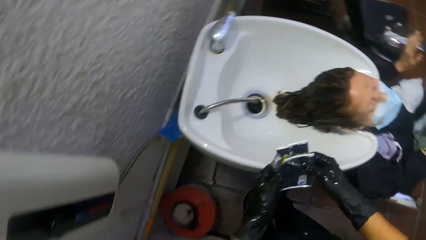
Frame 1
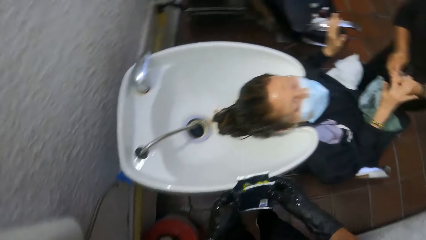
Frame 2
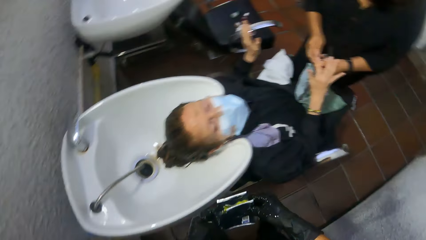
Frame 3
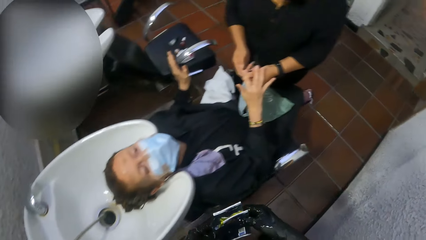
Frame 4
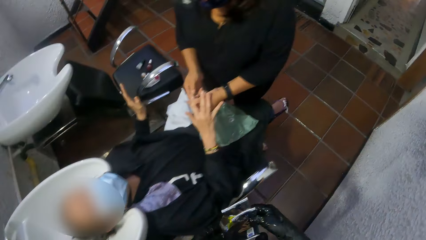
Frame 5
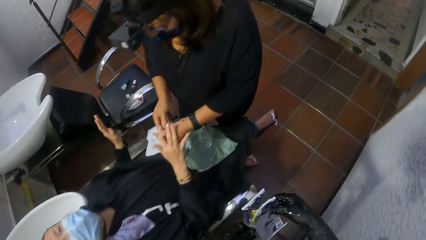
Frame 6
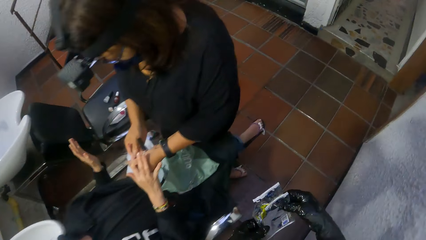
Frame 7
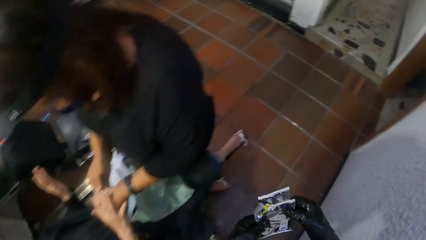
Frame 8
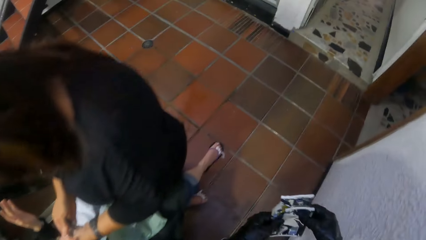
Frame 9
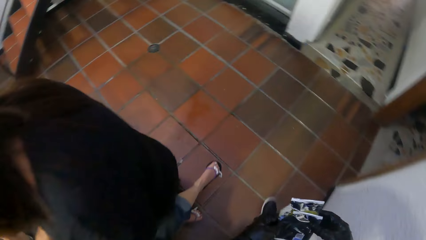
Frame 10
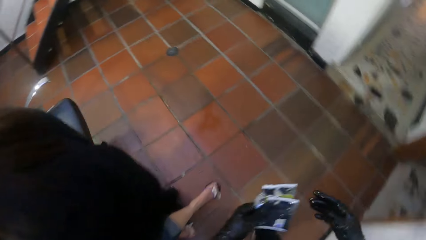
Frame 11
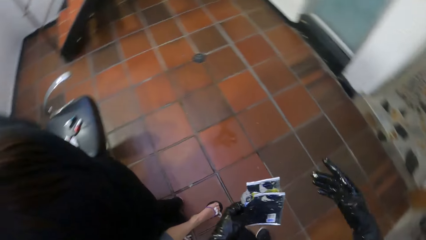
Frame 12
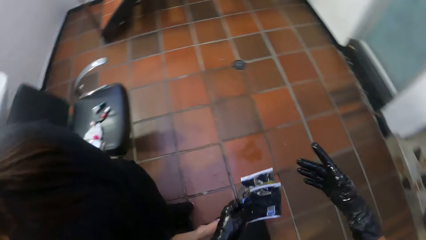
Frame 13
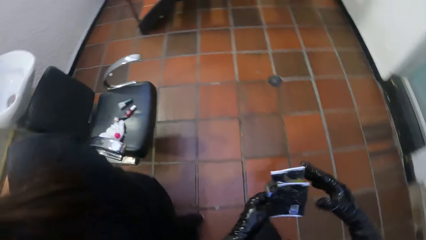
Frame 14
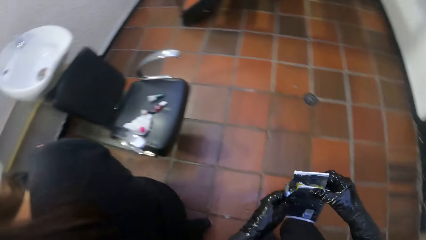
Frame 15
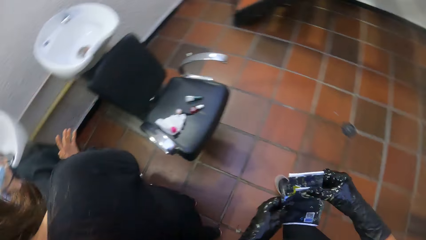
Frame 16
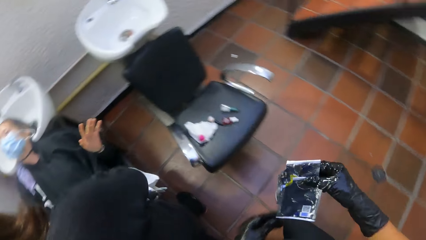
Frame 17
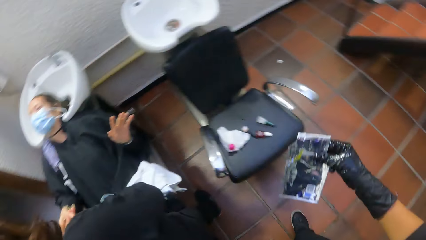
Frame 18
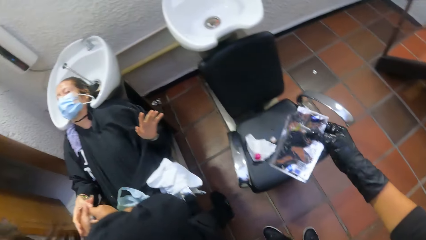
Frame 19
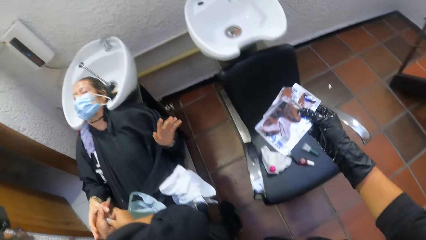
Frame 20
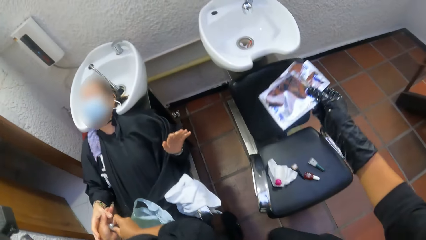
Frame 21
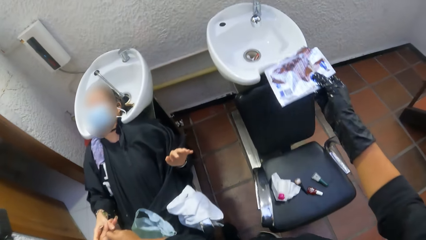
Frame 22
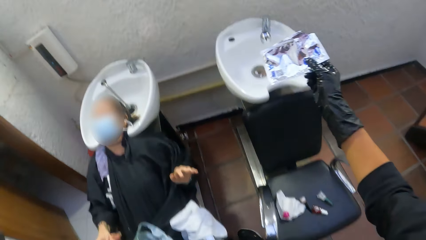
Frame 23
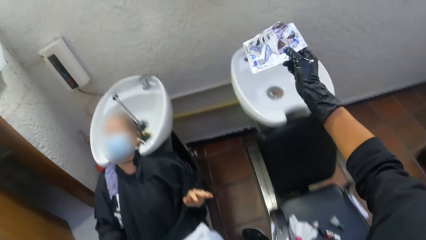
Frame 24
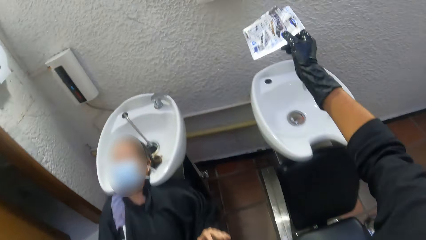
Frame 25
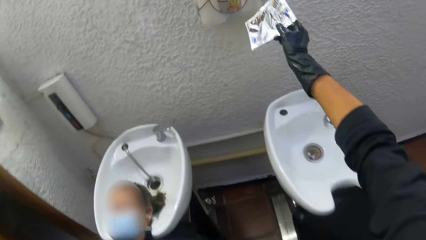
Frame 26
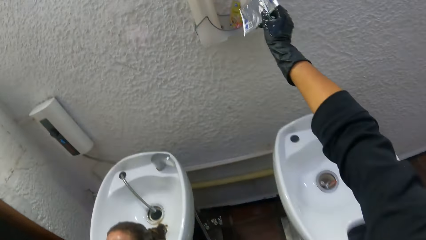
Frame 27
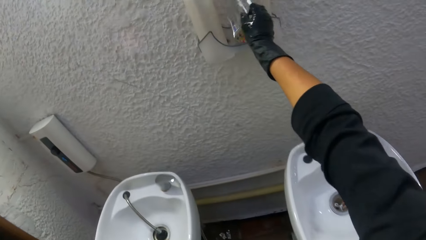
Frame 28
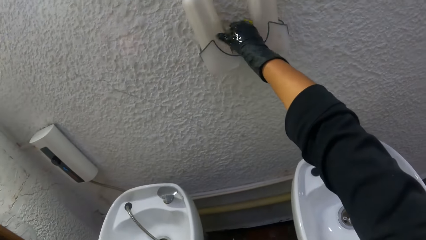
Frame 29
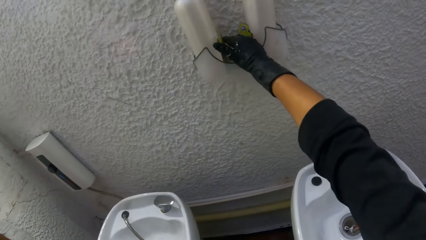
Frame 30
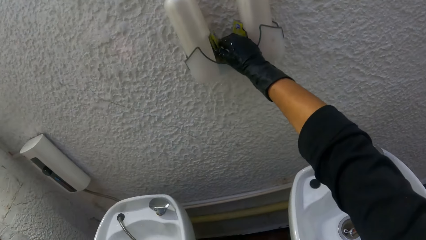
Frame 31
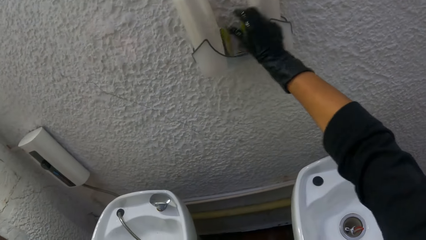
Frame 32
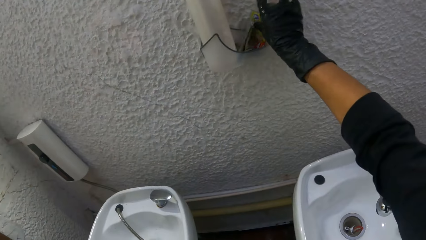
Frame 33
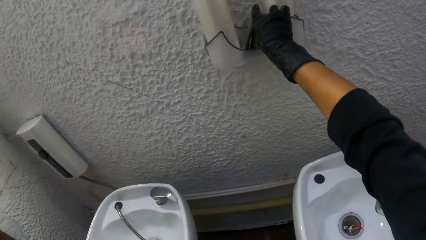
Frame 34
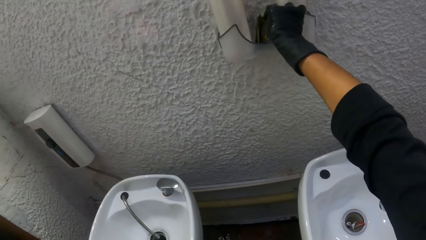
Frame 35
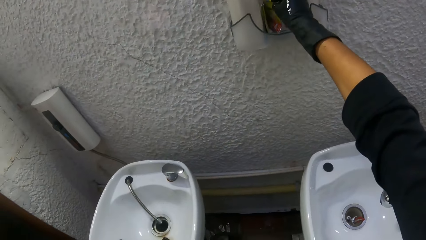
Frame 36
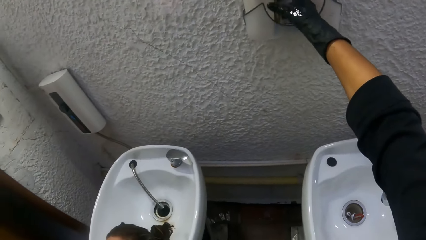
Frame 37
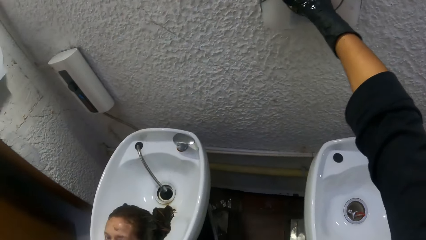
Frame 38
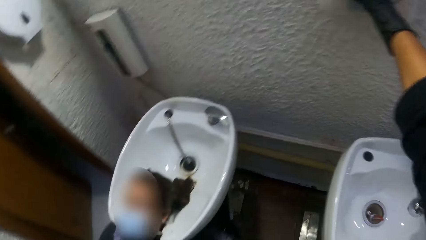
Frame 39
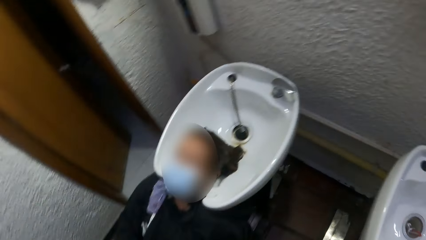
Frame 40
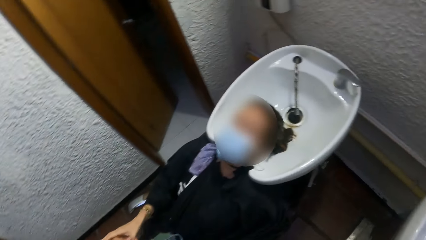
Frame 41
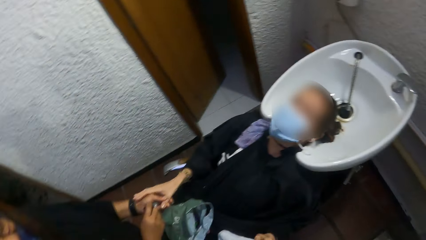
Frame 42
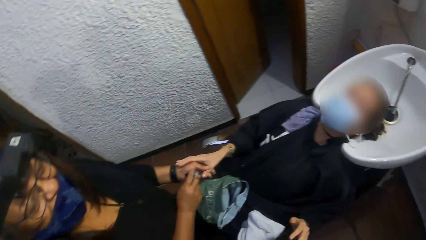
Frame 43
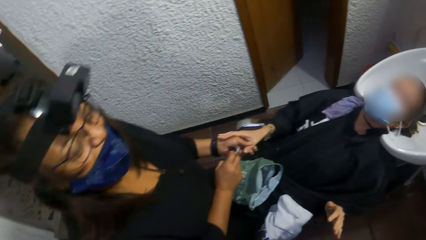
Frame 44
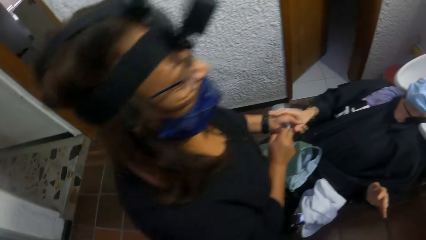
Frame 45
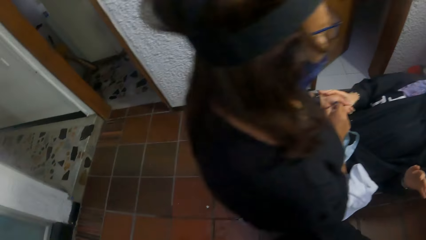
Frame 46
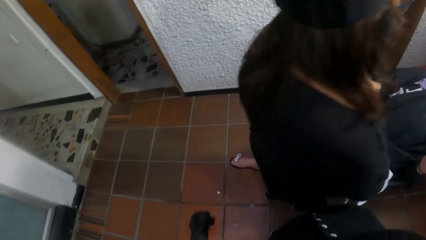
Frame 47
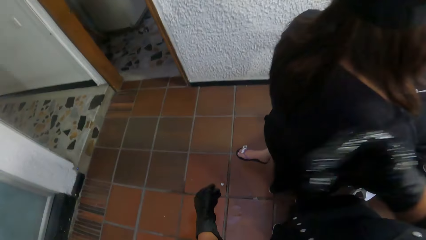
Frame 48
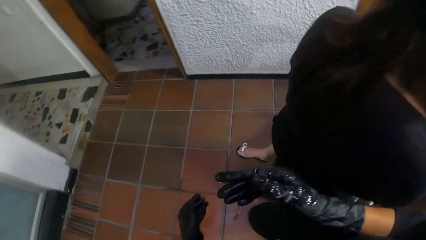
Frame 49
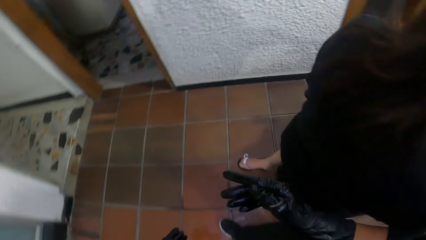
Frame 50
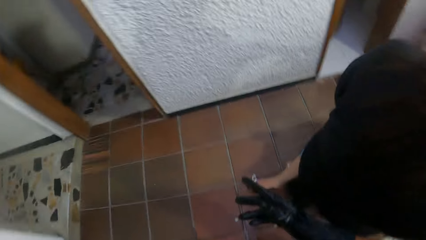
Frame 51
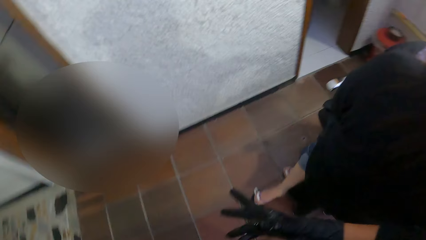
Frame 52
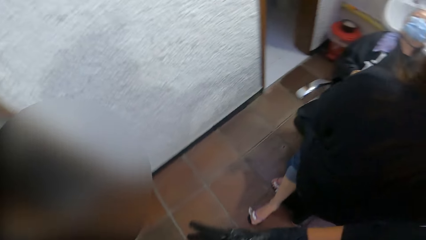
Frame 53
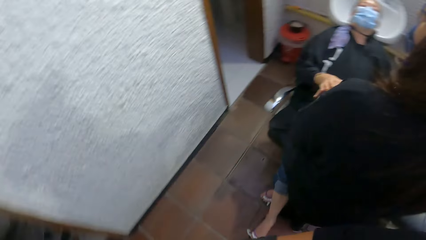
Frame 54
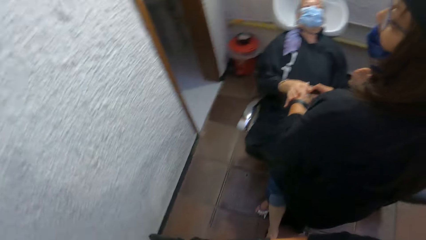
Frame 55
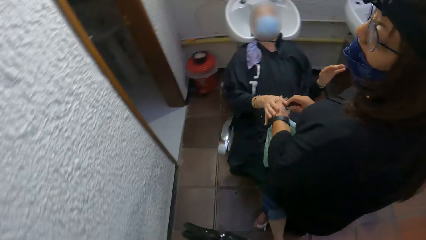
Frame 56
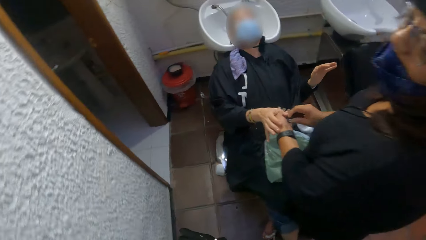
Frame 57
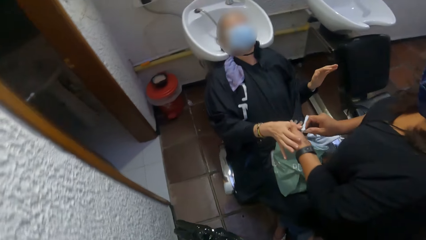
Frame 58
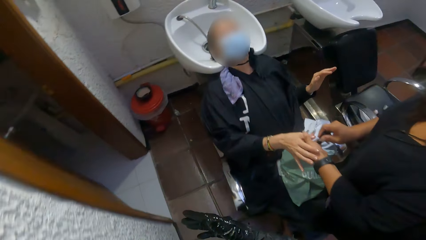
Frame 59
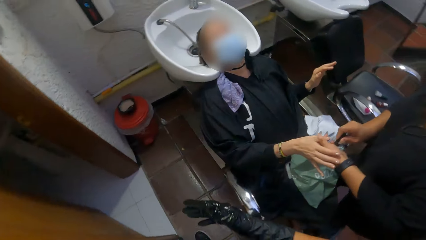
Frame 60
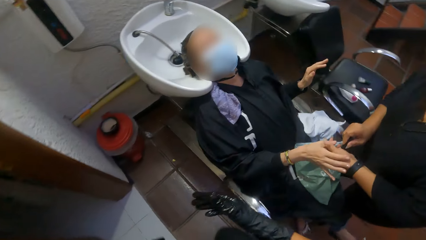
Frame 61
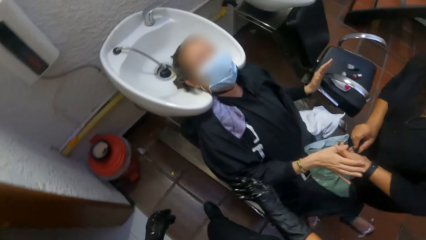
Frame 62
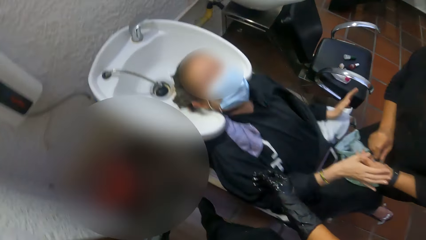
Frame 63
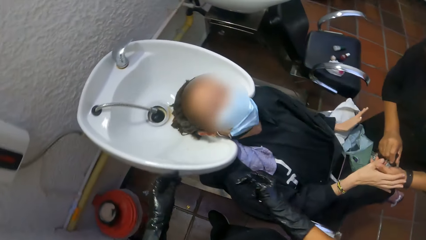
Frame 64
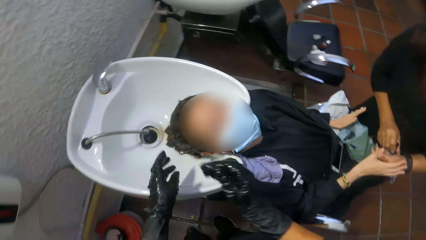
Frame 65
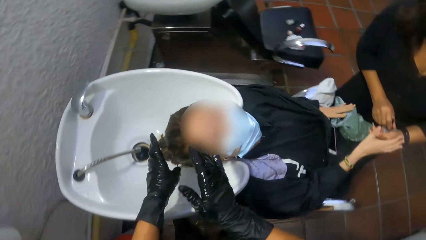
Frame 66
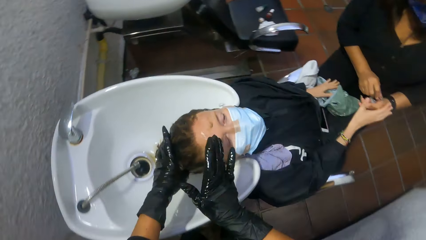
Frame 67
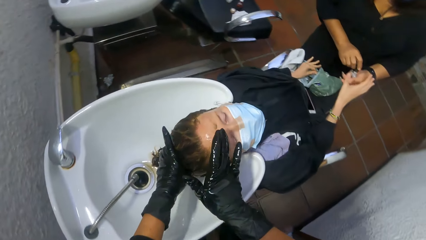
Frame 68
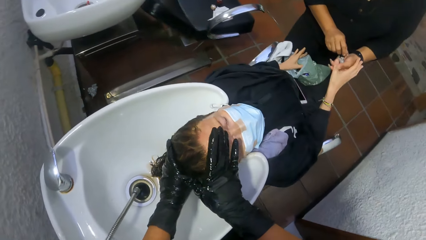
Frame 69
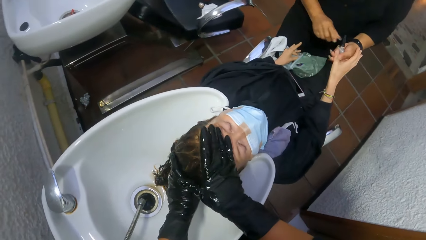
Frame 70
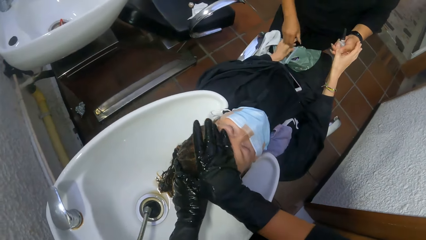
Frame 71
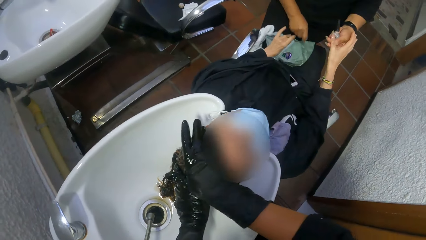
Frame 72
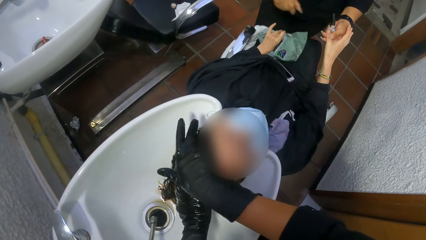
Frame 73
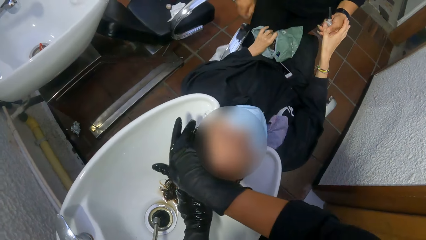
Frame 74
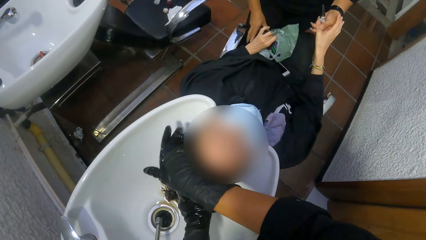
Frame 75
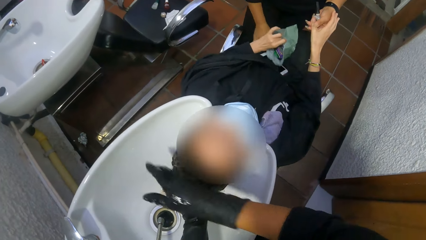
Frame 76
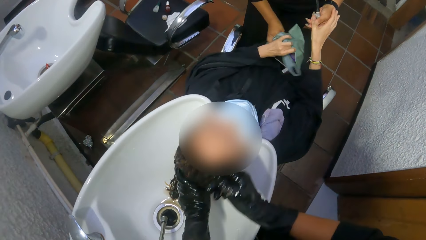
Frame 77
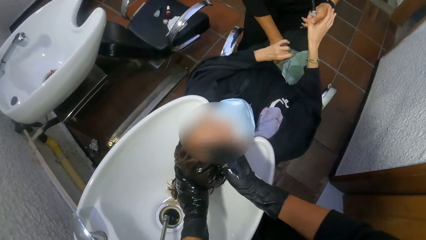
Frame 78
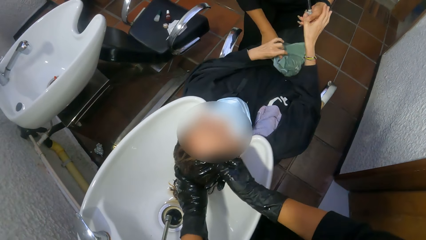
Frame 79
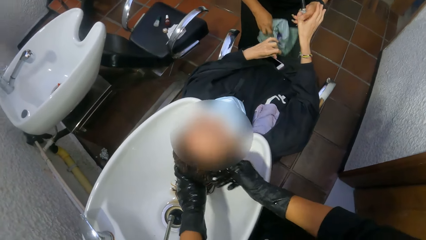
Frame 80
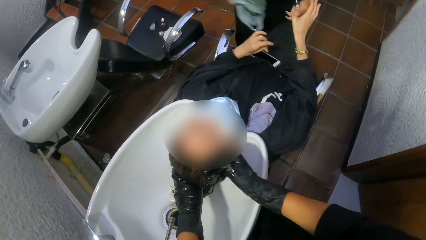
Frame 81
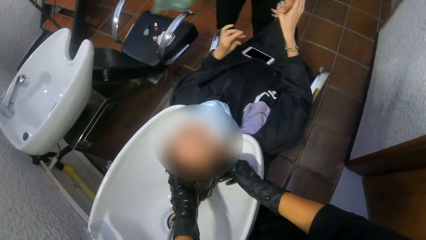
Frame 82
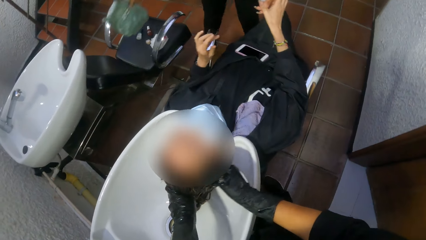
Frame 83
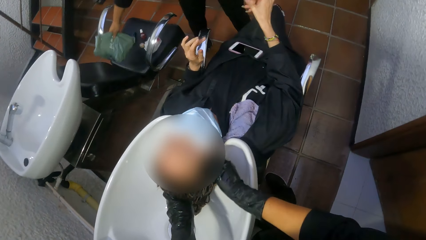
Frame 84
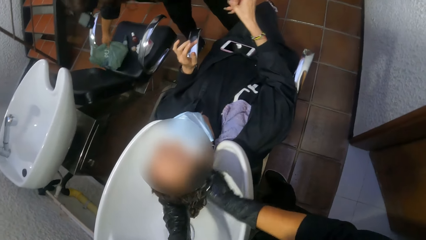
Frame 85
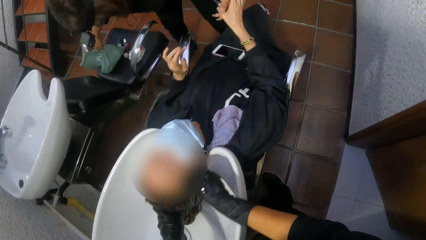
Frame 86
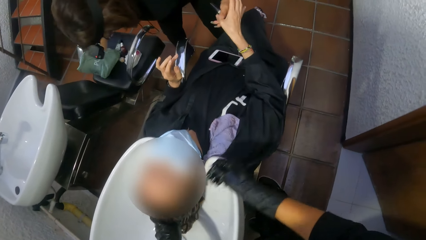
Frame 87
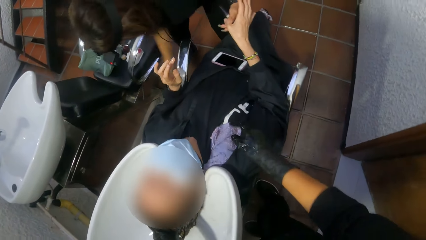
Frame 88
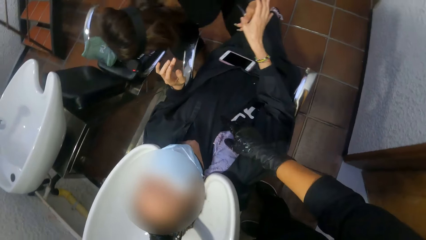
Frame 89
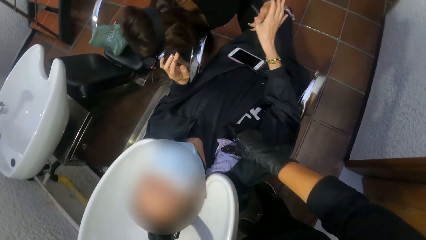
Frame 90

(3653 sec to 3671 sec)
The camera wearer walks. She places the shampoo sachet in the container holder with her right hand. She walks. She washes a woman's hair with both hands. Another woman takes a nylon from the first woman with her right hand. The camera wearer touches the first woman's hair. The other woman places the nylon on the salon chair with her right hand and picks a white towel from the floor with her right hand.
